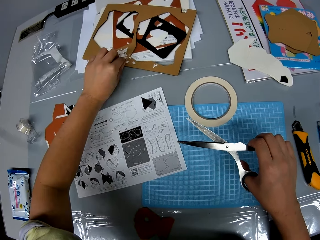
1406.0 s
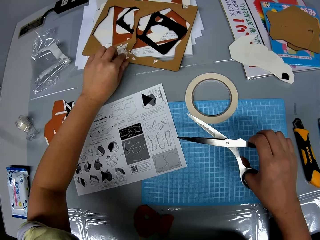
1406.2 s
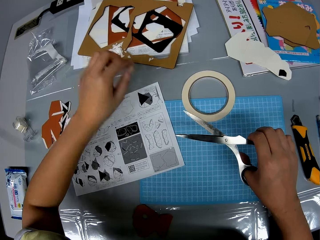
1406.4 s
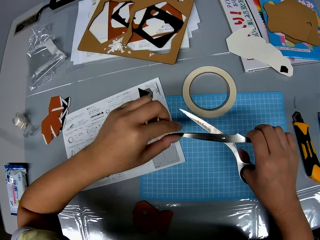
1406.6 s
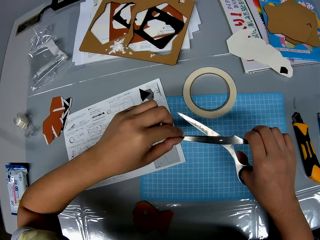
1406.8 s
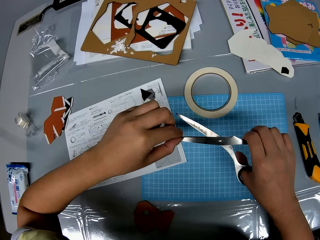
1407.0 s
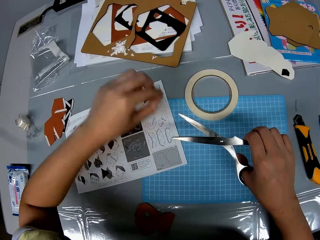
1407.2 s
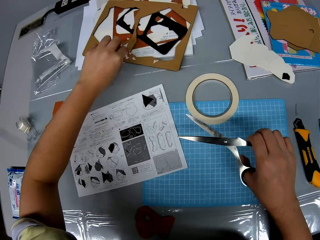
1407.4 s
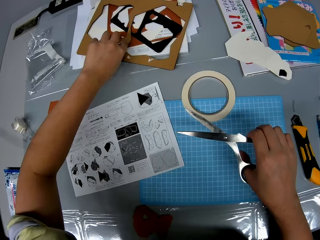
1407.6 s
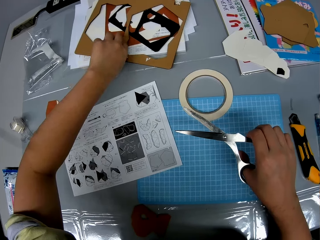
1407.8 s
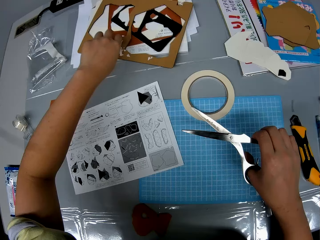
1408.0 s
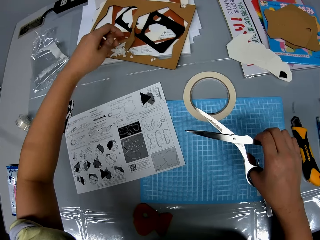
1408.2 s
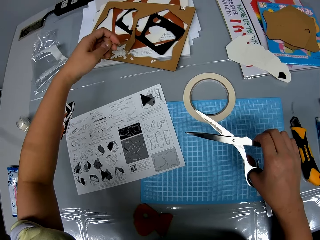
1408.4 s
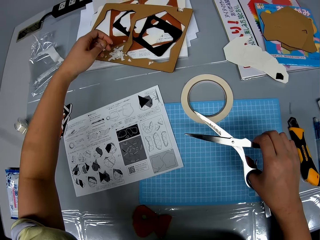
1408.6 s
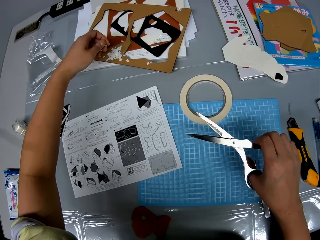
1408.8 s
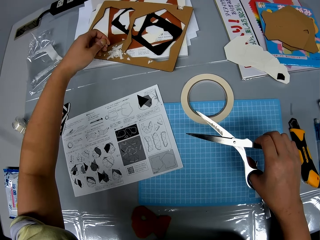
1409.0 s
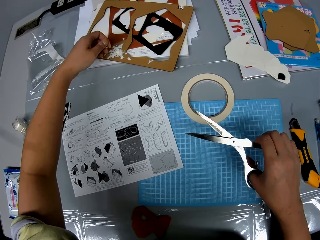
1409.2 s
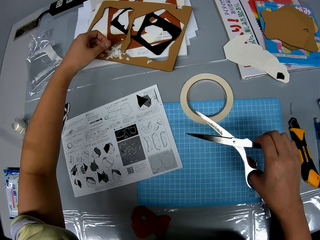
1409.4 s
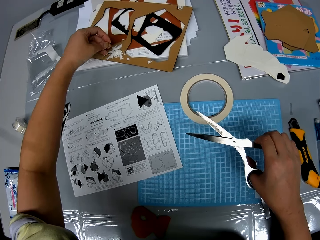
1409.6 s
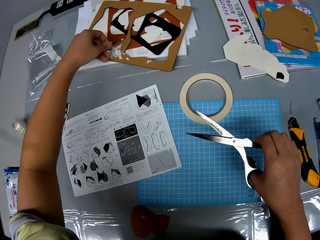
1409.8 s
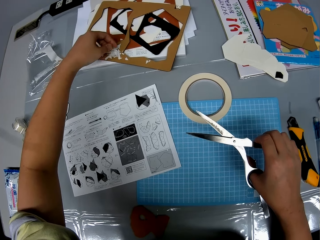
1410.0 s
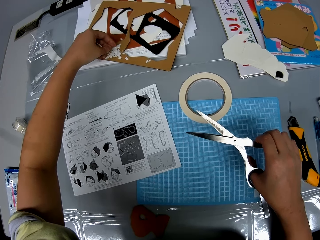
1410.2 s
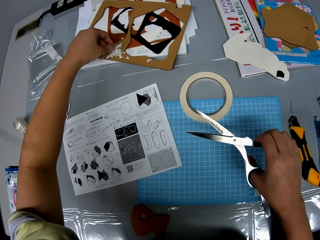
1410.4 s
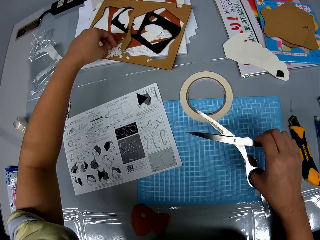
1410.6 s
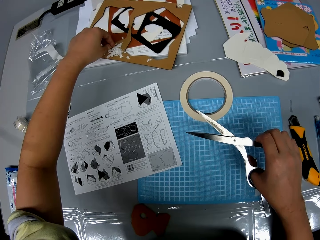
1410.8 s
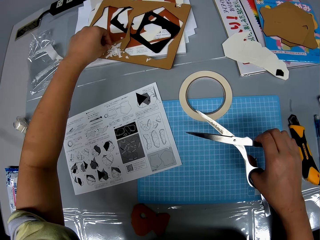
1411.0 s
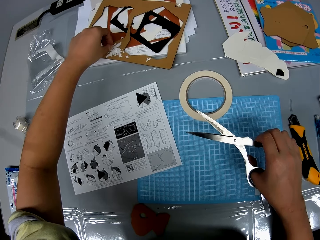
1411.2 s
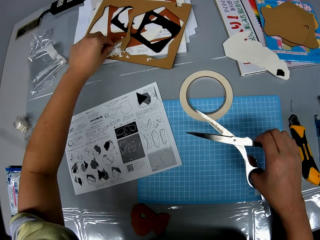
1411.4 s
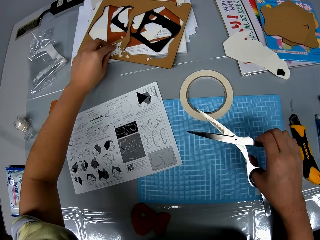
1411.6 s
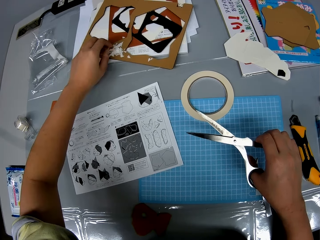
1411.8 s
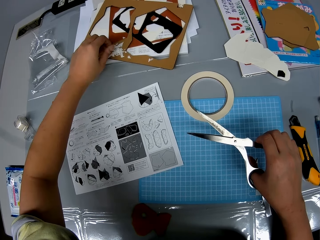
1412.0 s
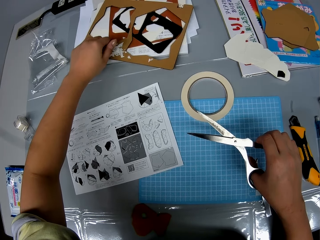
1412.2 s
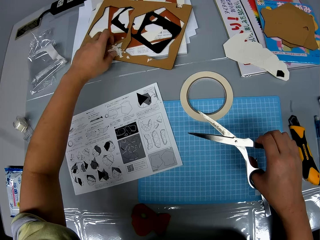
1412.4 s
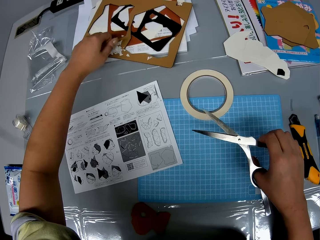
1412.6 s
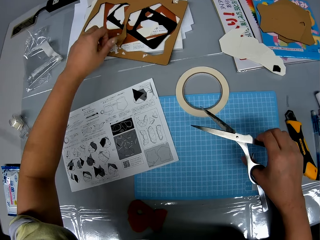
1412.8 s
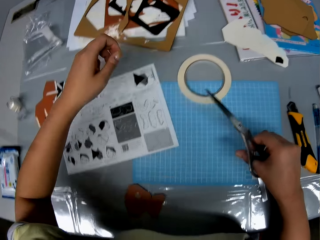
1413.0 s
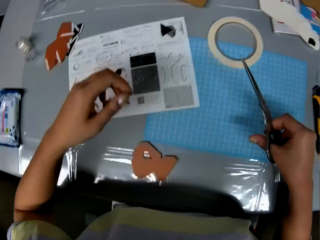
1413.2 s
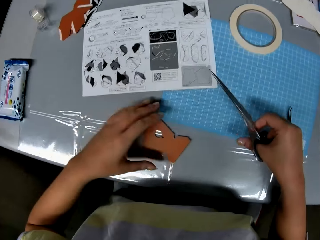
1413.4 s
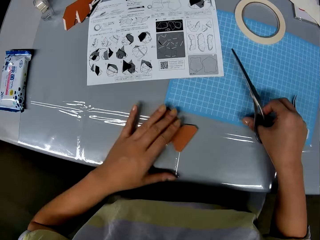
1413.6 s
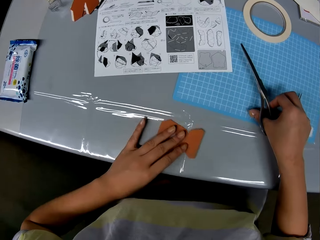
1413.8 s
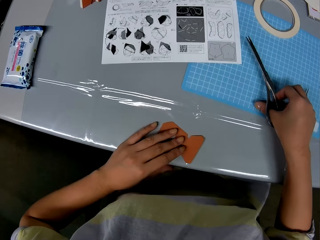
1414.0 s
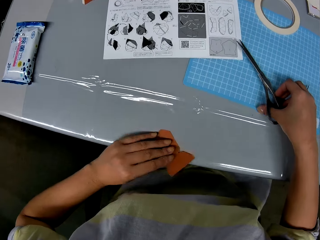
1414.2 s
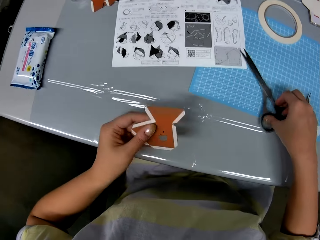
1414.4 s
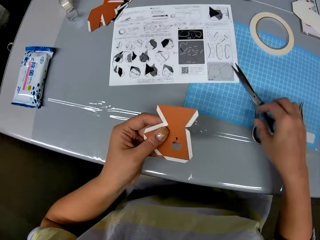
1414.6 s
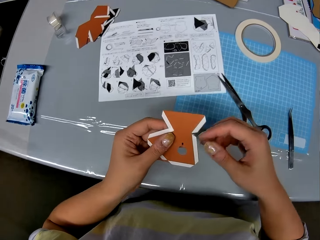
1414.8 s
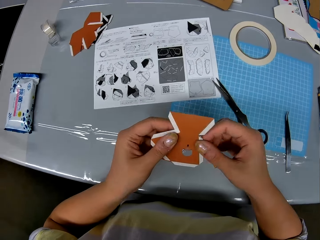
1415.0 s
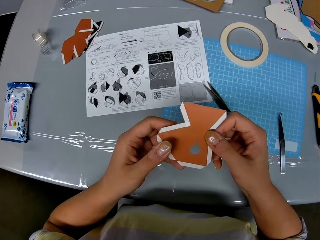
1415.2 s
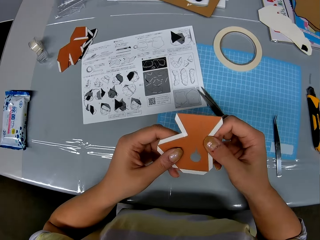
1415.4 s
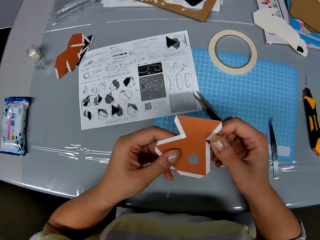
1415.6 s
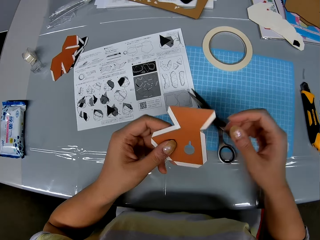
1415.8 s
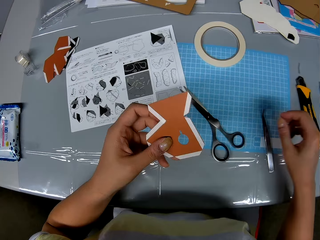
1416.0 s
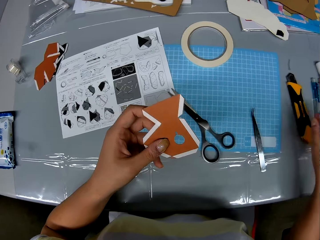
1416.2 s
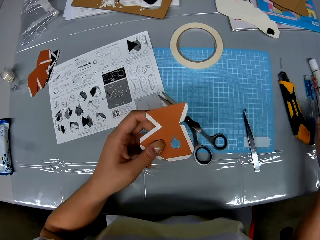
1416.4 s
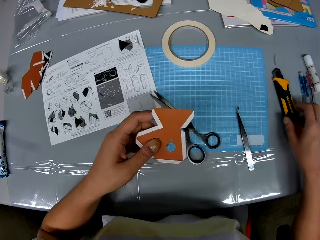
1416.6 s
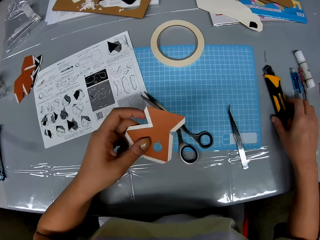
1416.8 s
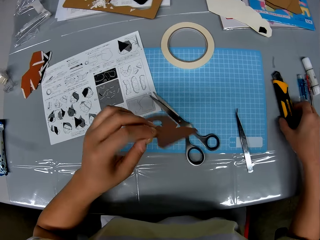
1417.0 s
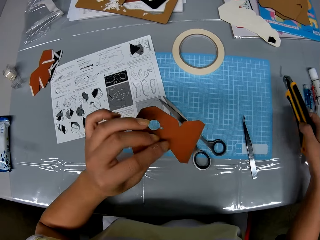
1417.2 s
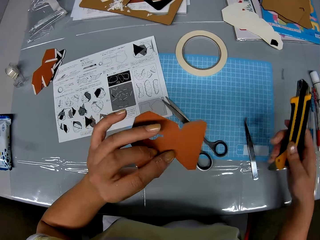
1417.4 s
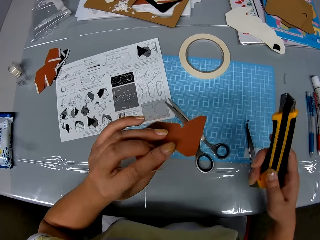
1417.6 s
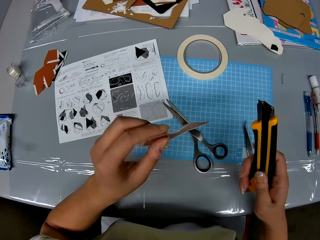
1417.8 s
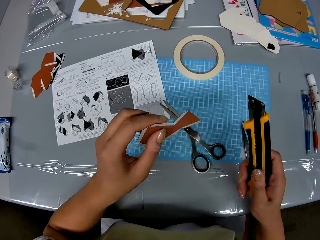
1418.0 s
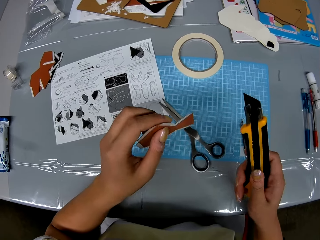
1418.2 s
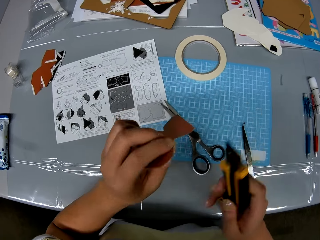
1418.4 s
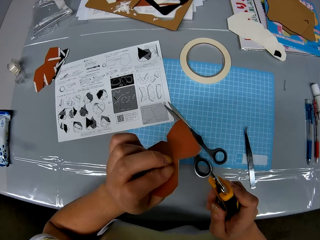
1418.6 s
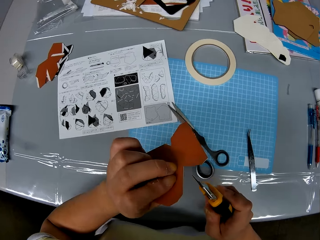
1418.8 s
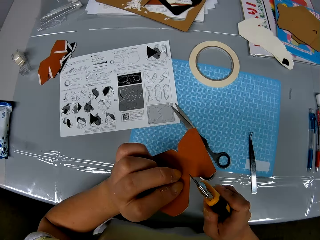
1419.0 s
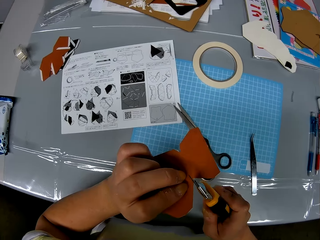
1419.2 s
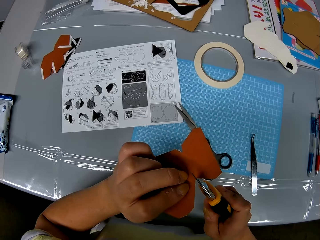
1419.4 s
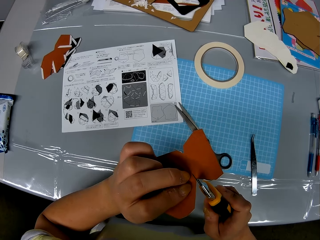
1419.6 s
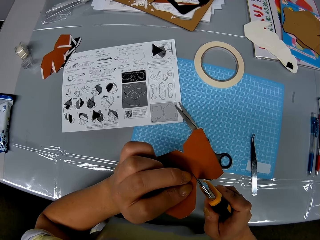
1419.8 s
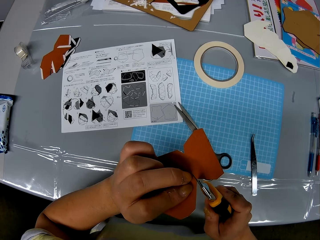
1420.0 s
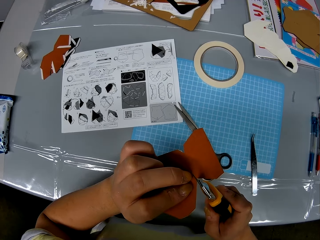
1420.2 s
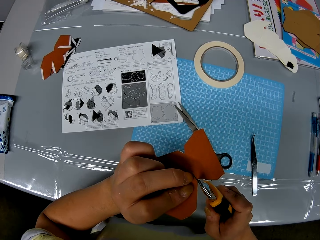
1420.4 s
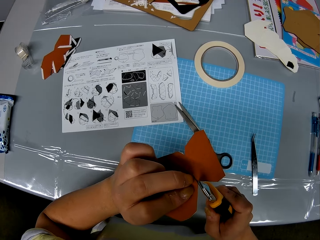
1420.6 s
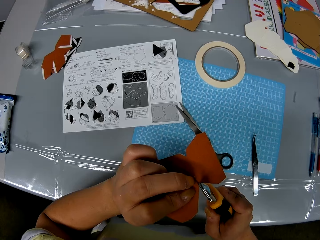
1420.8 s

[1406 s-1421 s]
The camera wearer places the tape on the cardboard sheet. They remove a tiny tape on the pair of scissors with a hand. They place the tape on the cardboard sheet. They pick up the cardboard piece from a table. They place the pair of scissors on the cutting sheet. They hold a piece of craft paper on a hand. They pick up a retractable cutter from the table. They push out the blade of the cutter. They cut the cardboard piece with the retractable cutter.

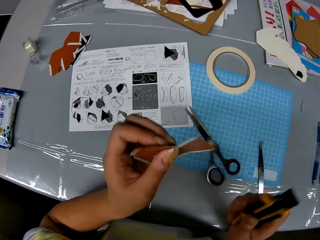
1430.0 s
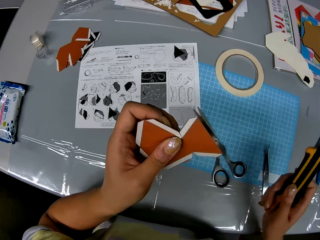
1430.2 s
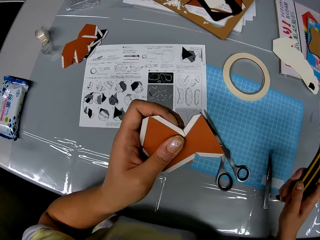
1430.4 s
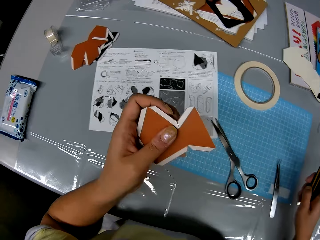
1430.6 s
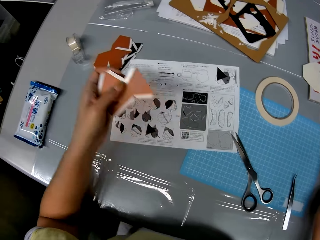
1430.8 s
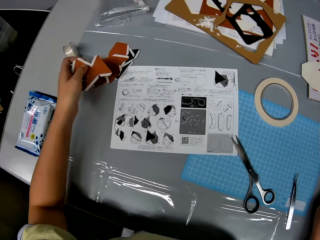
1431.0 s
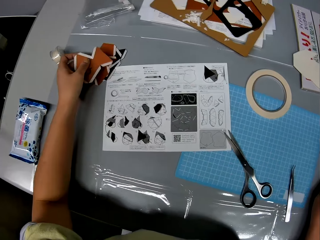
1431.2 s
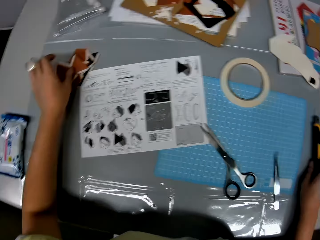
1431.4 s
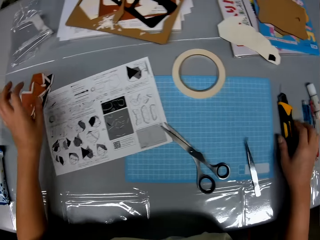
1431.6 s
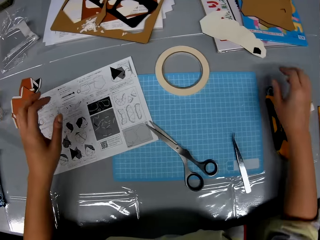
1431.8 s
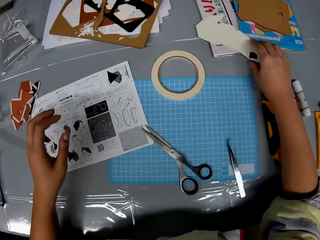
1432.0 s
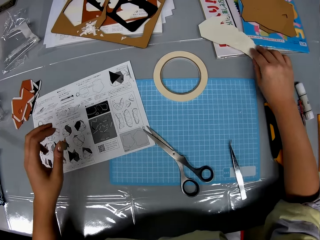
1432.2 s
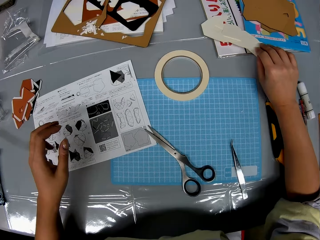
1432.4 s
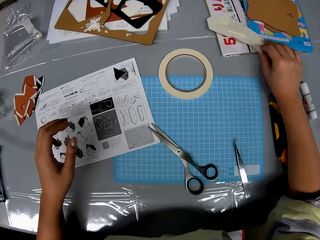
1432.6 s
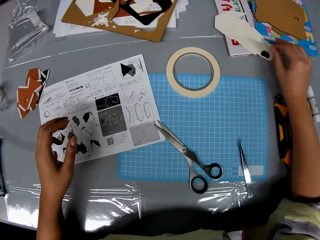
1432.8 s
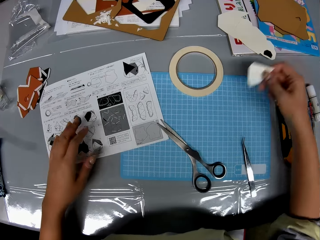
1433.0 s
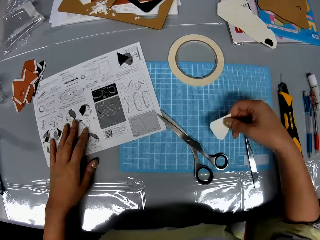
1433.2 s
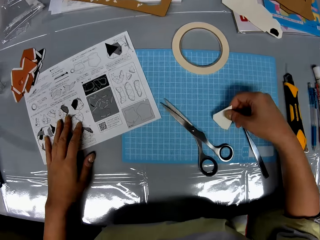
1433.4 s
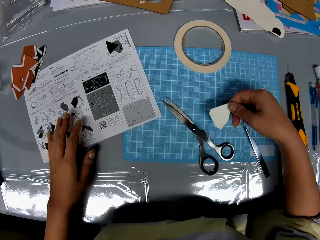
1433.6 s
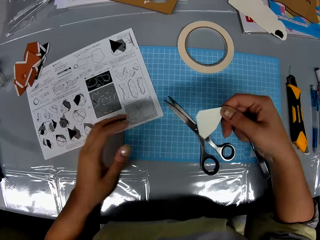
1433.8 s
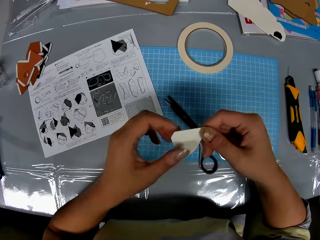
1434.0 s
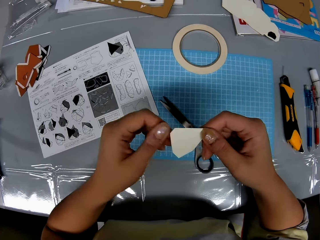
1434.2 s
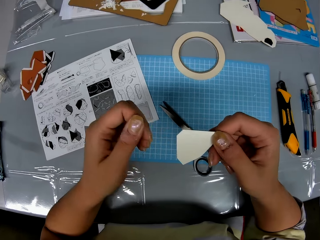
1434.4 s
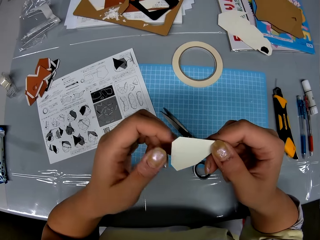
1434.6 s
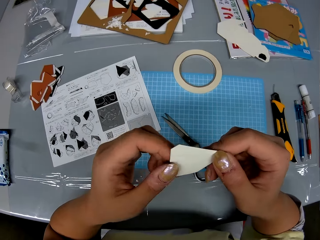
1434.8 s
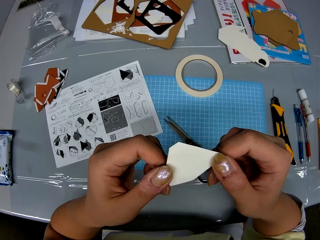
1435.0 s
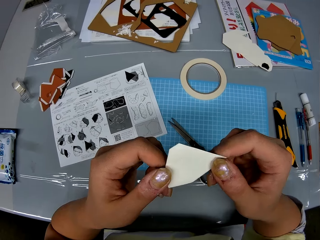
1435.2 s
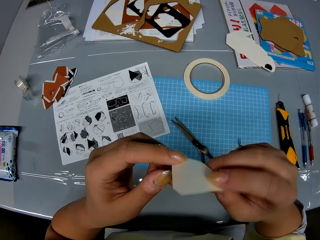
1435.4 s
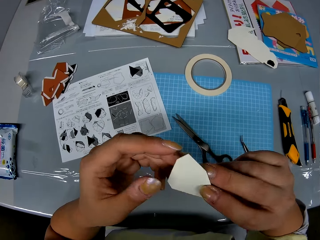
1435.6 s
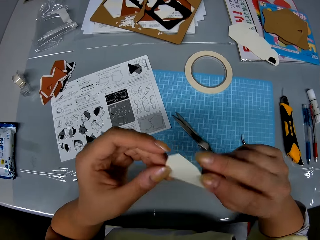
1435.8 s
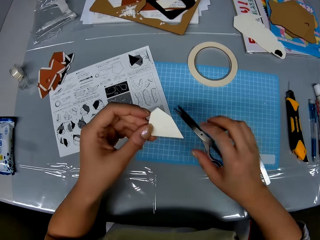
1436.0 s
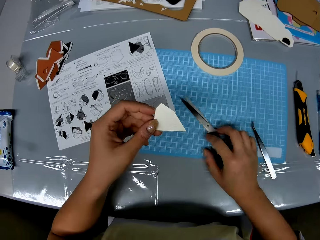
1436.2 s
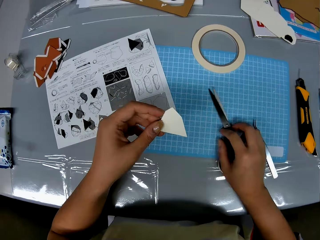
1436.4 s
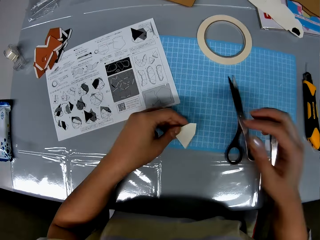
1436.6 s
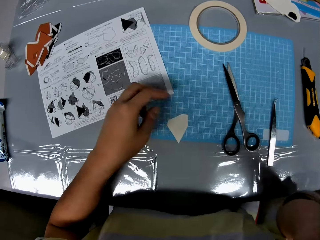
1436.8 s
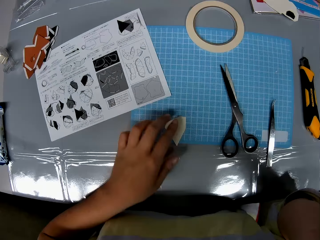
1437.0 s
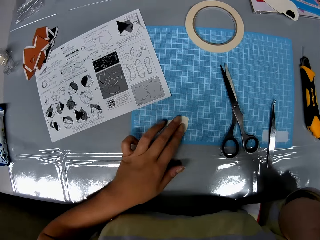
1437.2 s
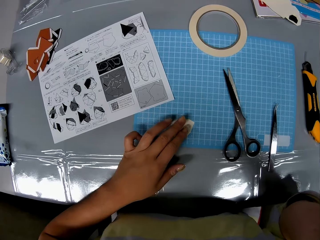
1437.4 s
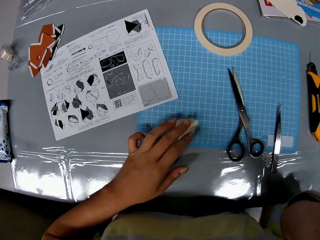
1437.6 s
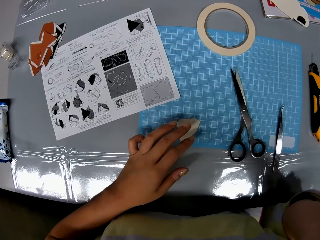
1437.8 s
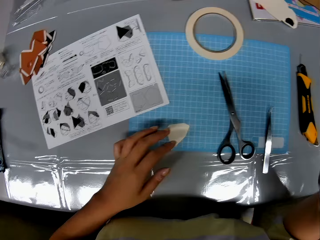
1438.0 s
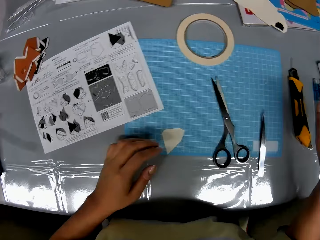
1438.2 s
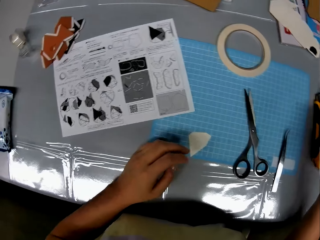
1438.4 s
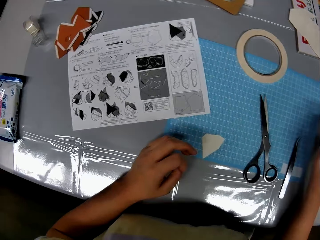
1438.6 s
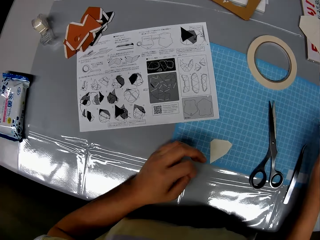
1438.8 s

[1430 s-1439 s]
The camera wearer retracts the blade of the cutter. He places the retractable cutter on the table. He places the cardboard on some pieces of cardboard on the table. He picks up a small white cardboard from a book on the table. He adjusts a craft paper on a hand. He flips the craft paper on a hand. He pushes aside the pair of scissors on the cutting sheet. He places the cardboard on the cutting sheet. He raises his right hand to his face. He holds his chin with a hand.
